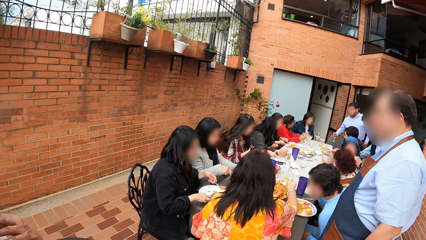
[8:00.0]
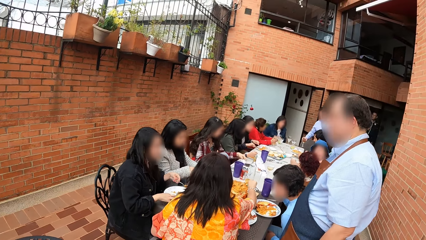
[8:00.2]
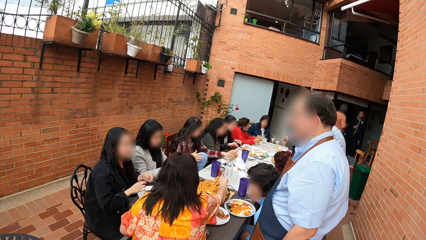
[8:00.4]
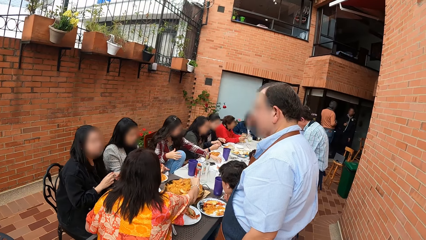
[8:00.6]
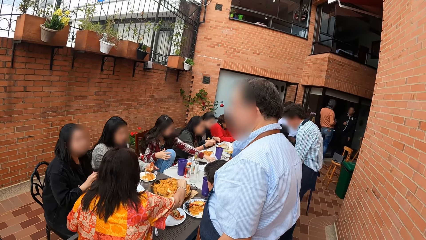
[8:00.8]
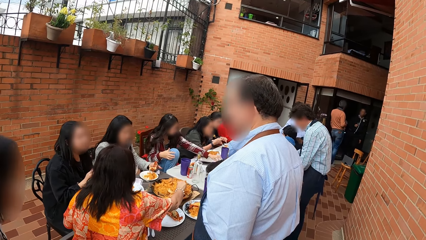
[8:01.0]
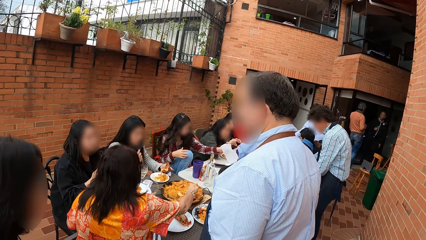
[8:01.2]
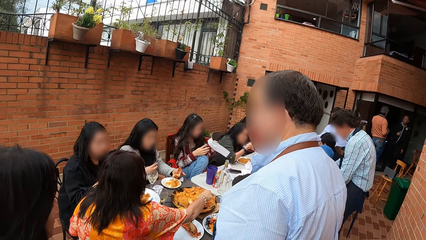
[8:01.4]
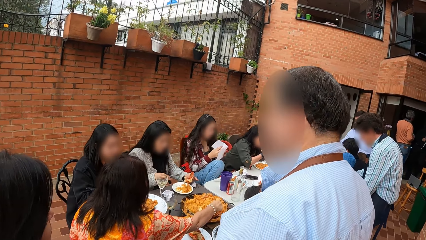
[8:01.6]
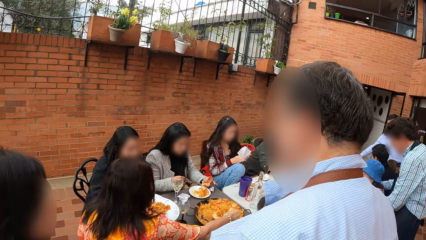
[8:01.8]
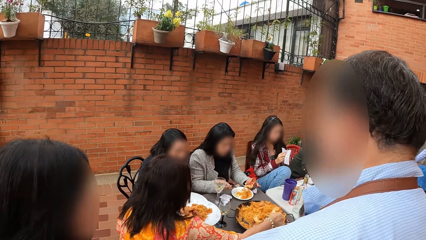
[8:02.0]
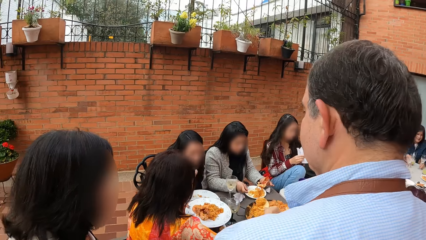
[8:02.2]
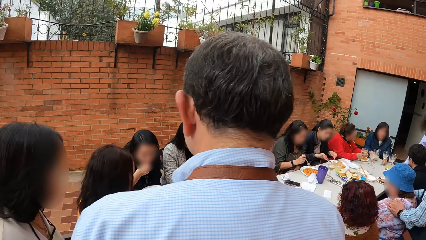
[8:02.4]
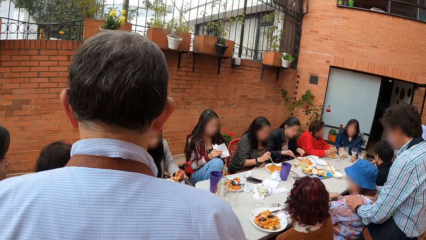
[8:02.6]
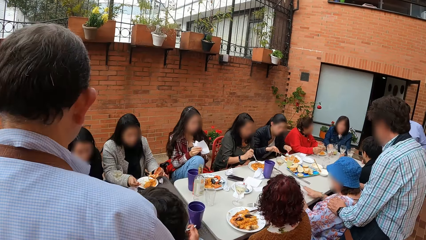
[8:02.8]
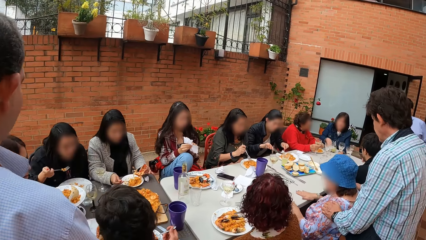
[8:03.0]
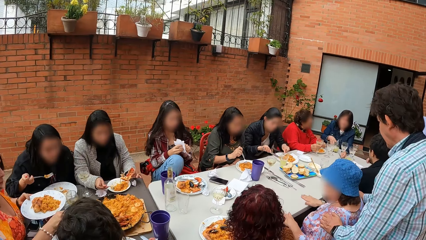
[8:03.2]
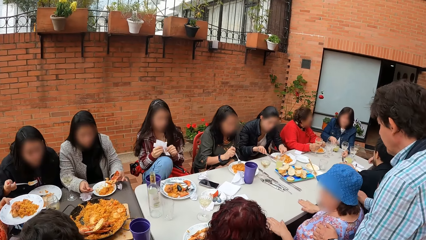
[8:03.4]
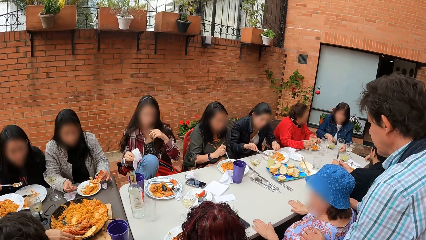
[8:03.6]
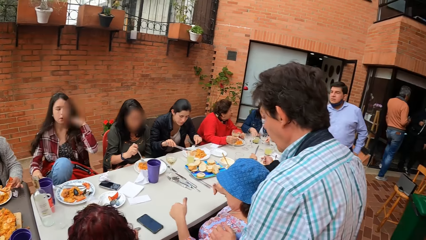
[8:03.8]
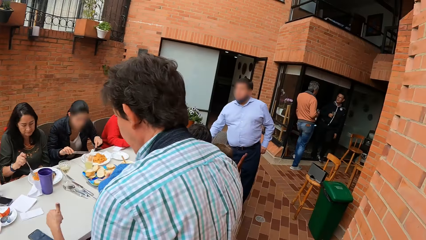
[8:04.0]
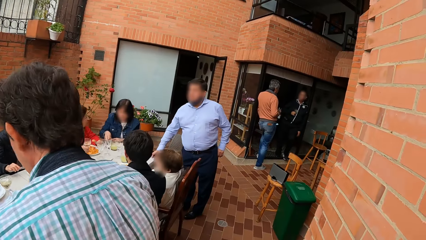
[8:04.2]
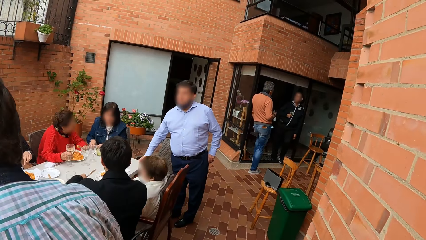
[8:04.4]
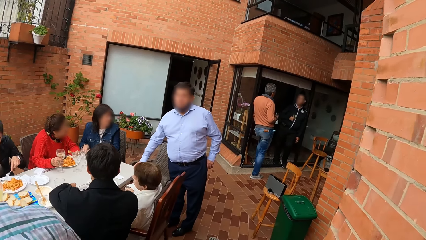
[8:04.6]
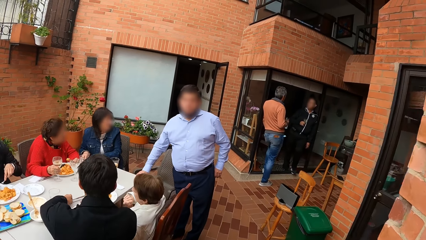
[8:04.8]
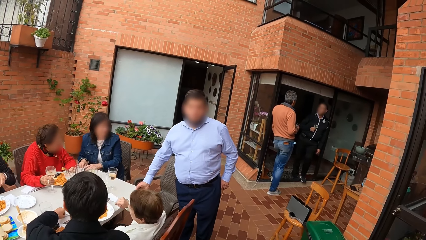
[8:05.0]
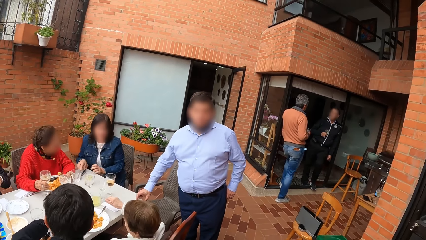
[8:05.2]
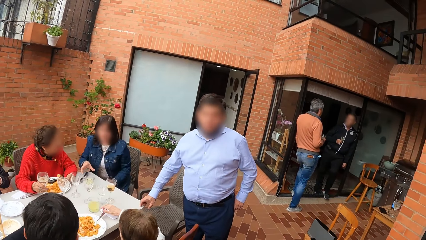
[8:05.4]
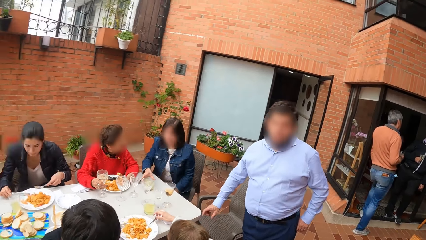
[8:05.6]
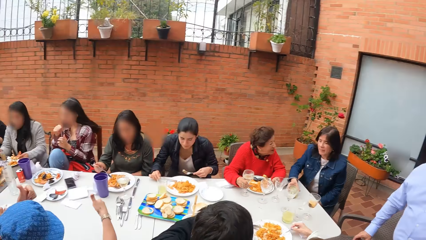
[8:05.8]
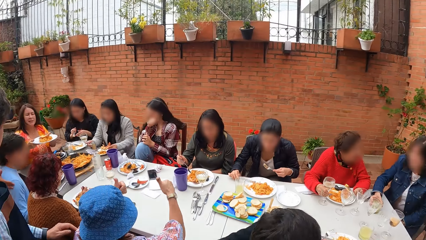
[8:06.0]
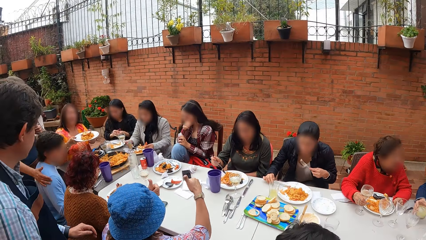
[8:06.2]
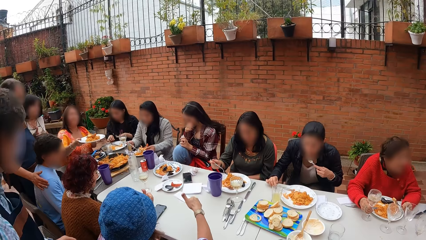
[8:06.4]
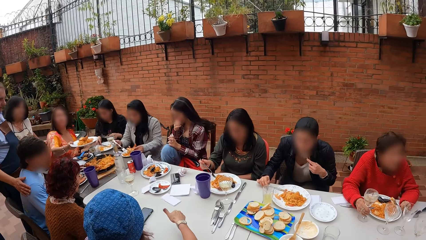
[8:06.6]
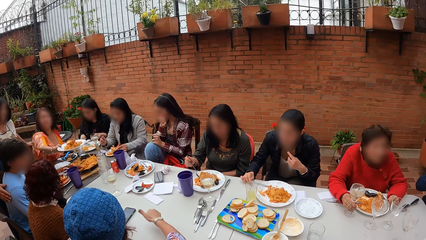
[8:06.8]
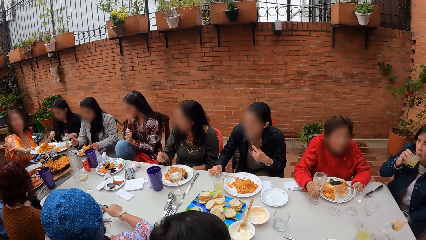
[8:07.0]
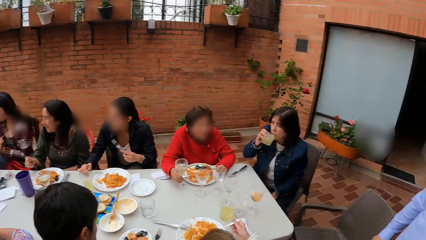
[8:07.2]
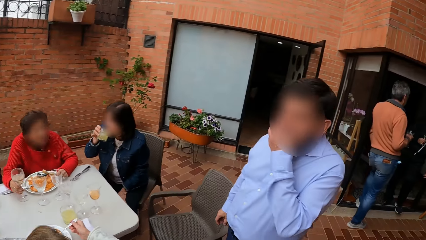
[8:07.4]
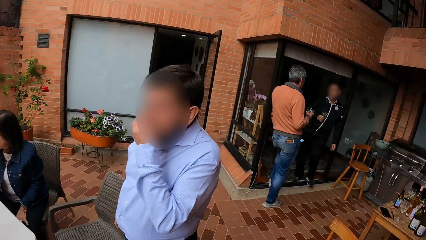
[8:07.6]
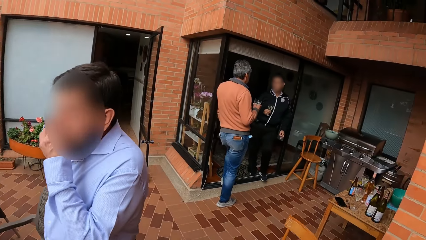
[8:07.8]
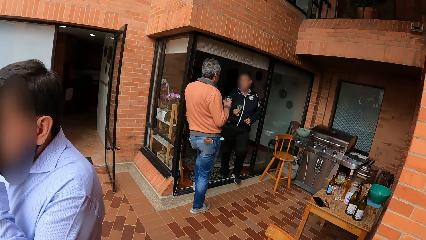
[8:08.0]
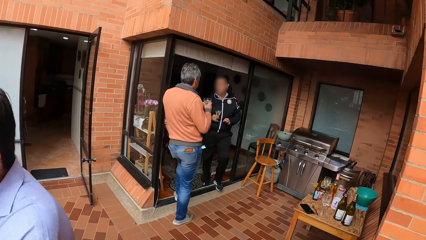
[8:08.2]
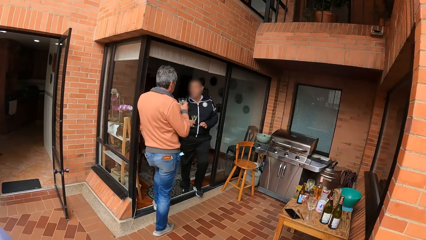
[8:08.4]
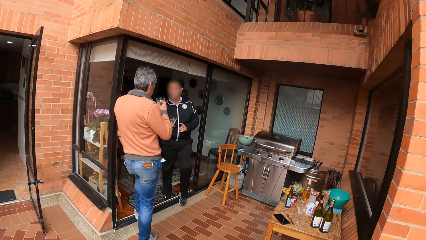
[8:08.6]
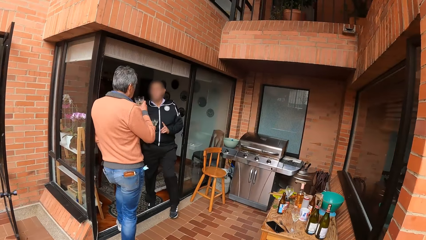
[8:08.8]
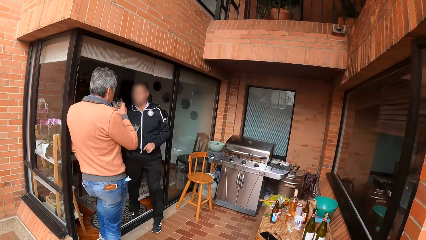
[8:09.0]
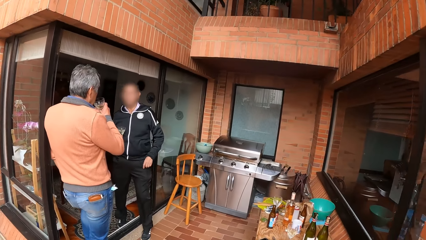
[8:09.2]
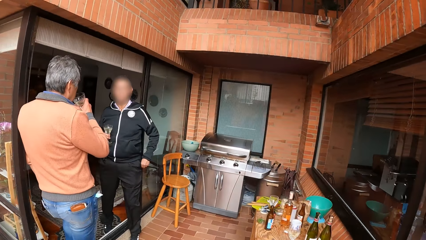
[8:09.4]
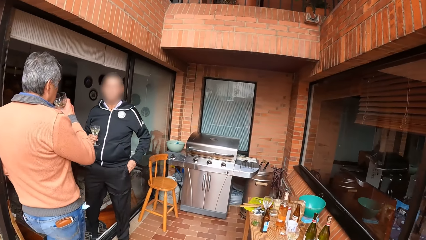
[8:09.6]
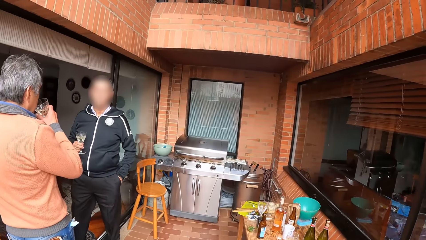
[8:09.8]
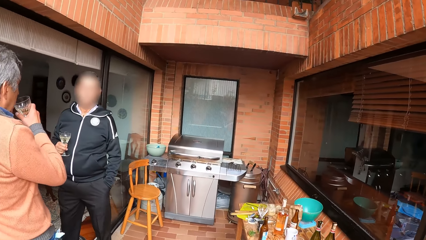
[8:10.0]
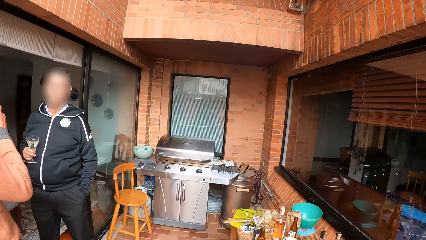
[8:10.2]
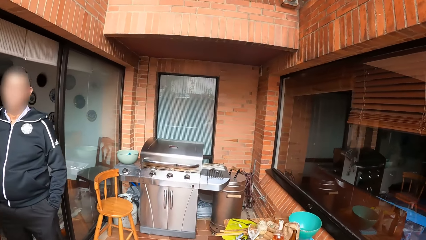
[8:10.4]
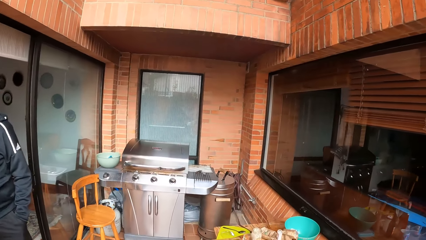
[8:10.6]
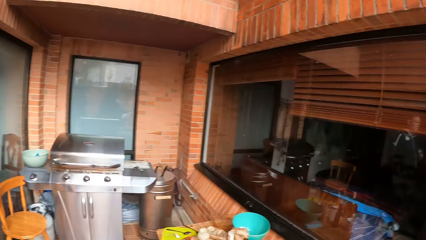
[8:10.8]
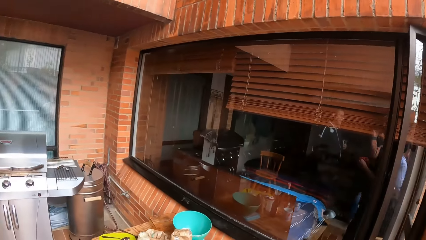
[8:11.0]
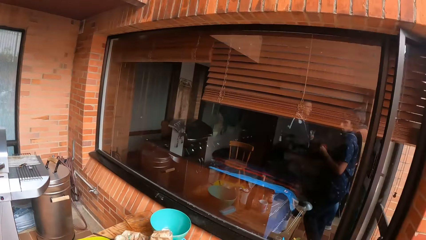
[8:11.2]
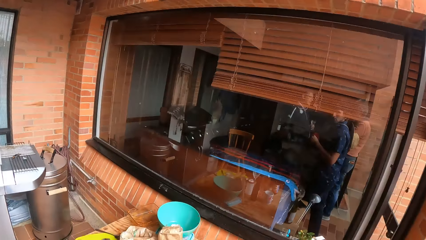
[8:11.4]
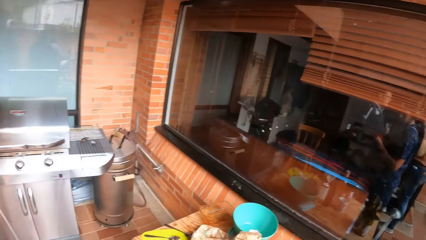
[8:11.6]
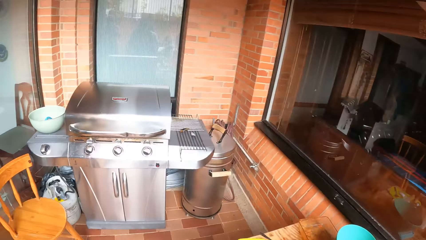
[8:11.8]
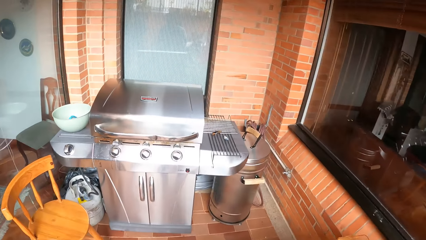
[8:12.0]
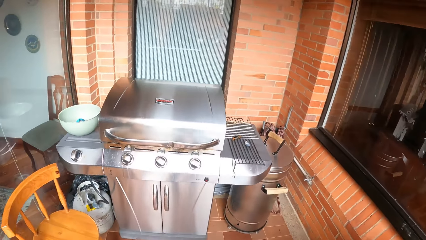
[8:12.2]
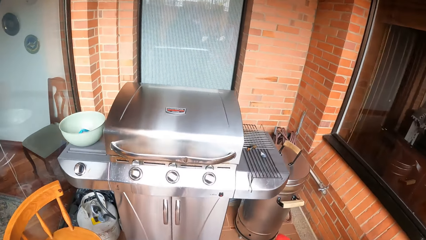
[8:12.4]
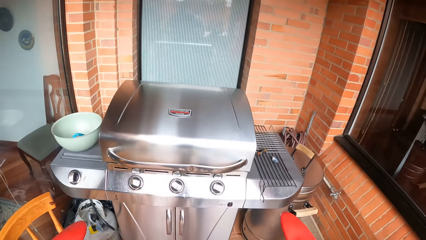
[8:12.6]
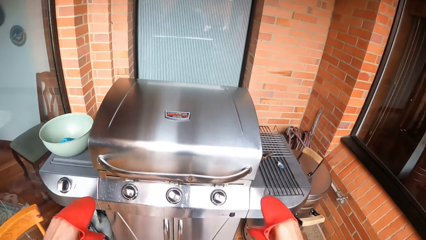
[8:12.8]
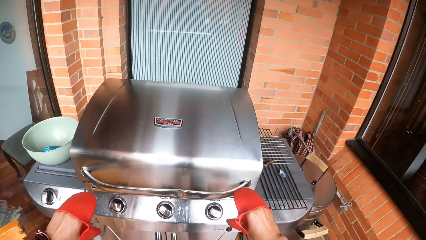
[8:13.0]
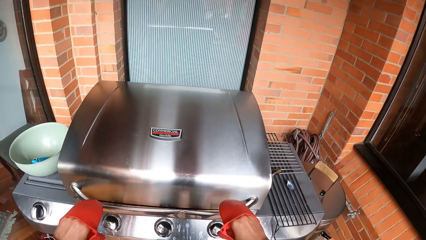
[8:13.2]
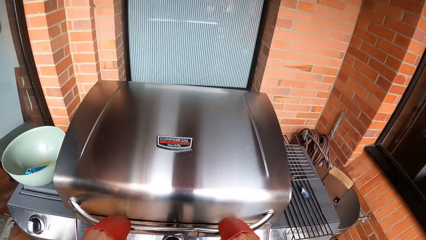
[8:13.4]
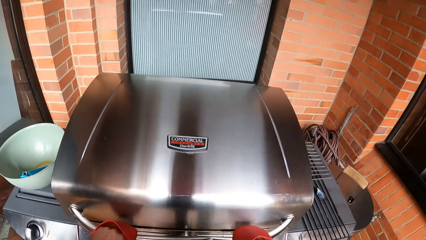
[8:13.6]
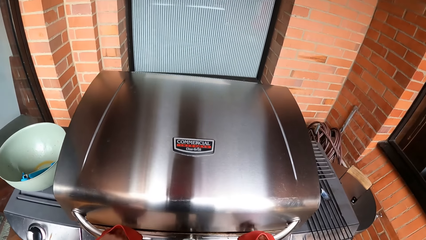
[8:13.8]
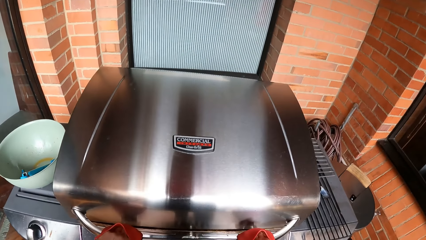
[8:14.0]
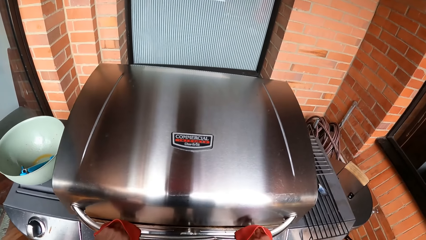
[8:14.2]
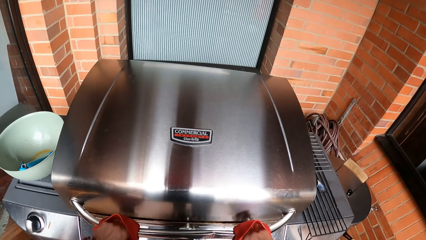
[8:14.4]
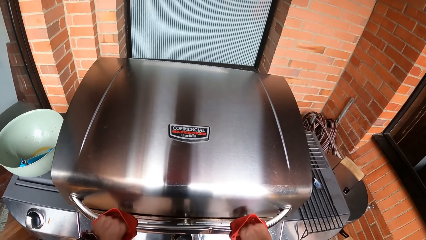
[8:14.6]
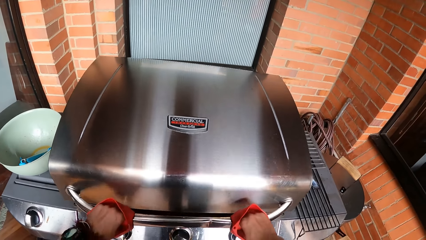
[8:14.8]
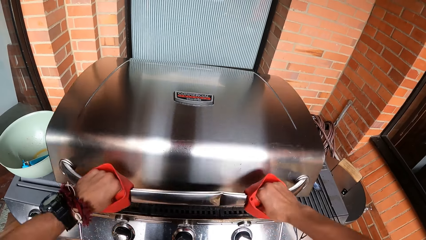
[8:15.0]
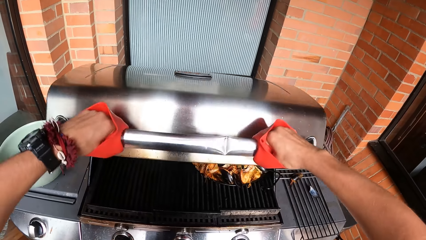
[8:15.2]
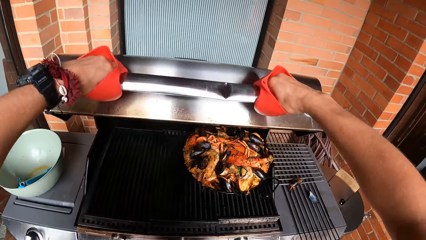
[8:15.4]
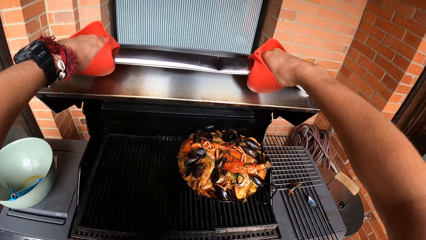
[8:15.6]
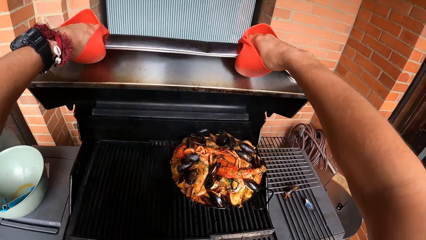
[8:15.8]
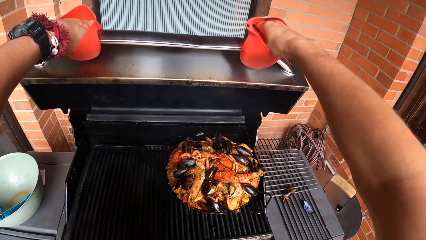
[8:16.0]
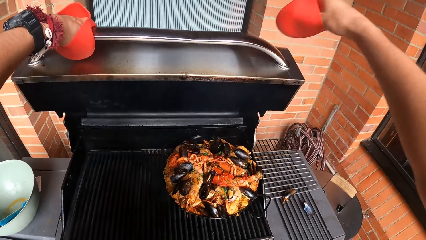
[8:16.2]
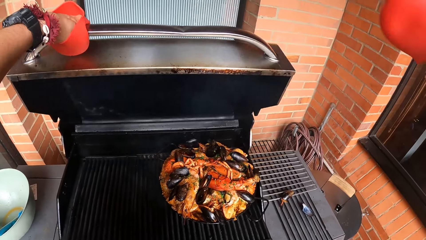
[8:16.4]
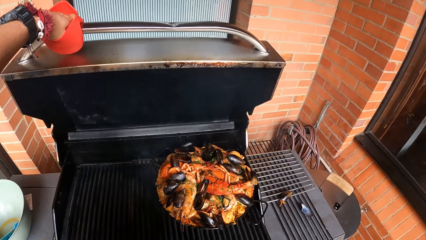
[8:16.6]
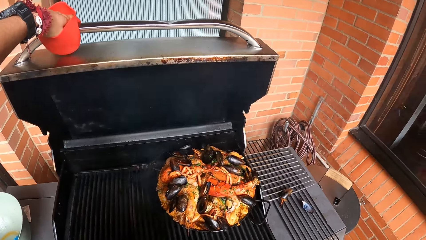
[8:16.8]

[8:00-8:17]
A man drops a cup on the table with his right hand. The camera wearer walks around the compound. Another man converses with a third man. The second man drinks wine from the cup in his right hand. The camera wearer looks around the house. They open a barbecue grill with both hands.
